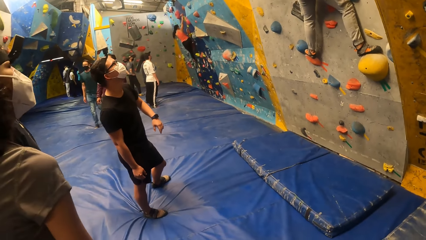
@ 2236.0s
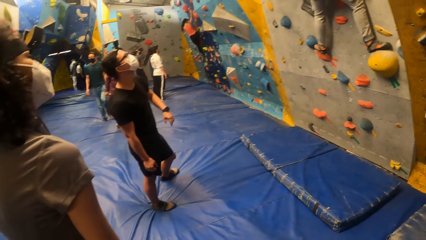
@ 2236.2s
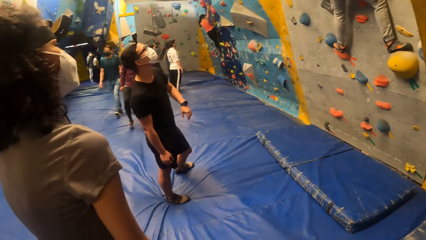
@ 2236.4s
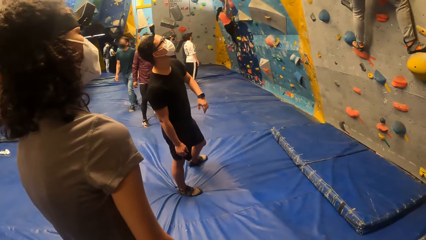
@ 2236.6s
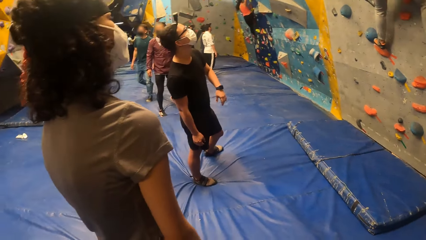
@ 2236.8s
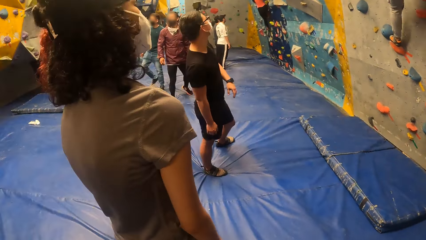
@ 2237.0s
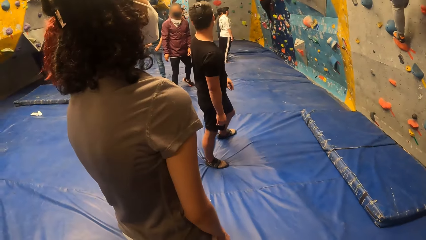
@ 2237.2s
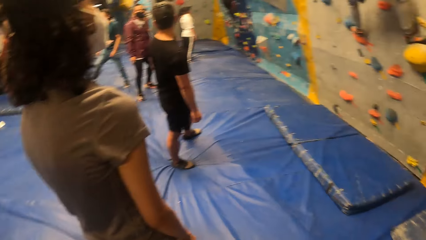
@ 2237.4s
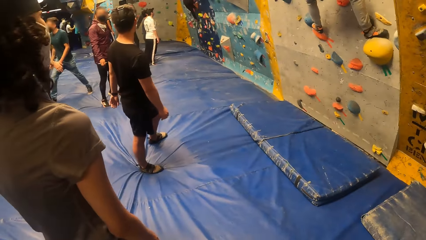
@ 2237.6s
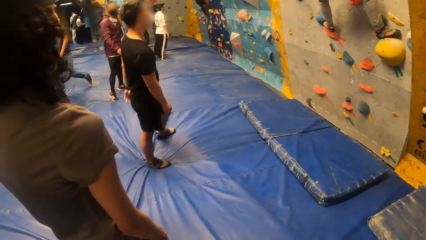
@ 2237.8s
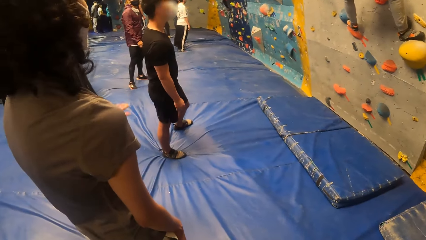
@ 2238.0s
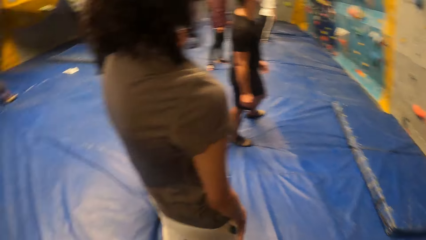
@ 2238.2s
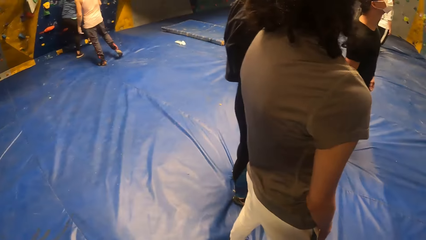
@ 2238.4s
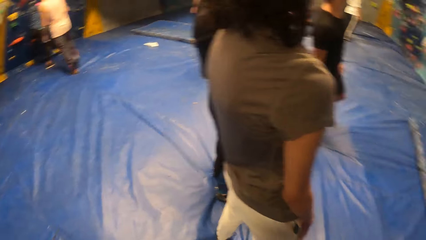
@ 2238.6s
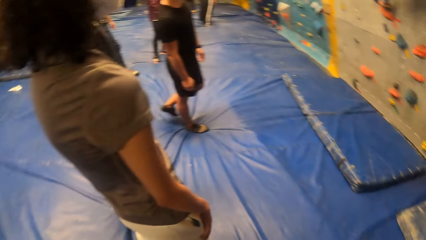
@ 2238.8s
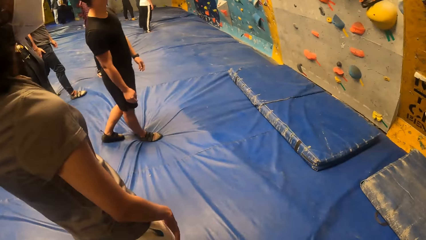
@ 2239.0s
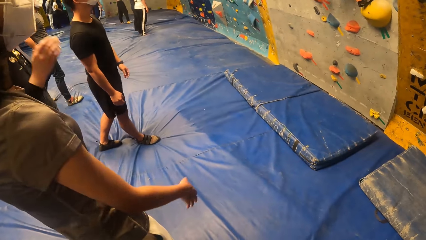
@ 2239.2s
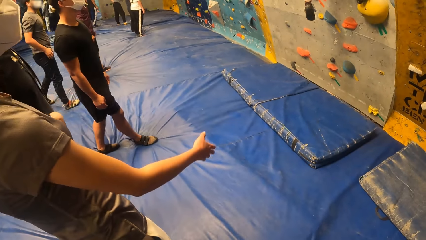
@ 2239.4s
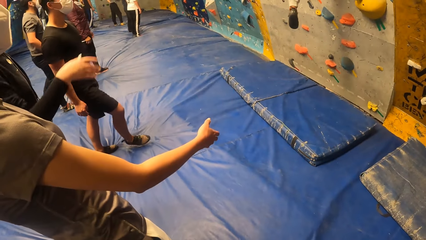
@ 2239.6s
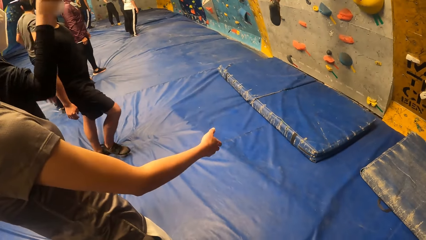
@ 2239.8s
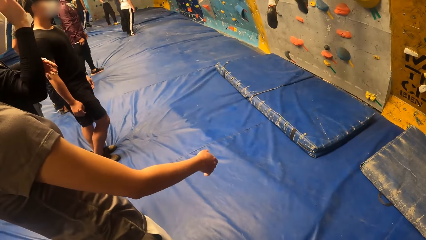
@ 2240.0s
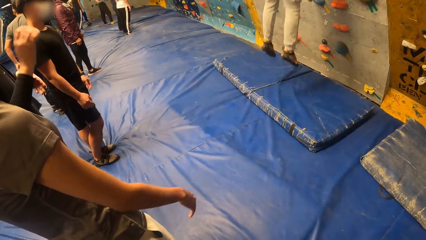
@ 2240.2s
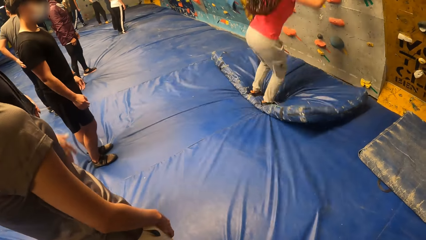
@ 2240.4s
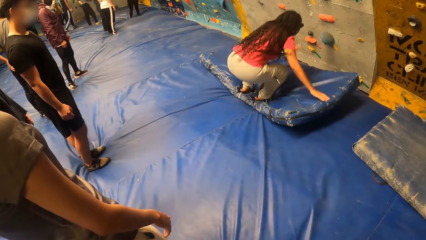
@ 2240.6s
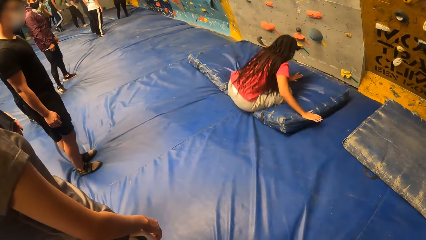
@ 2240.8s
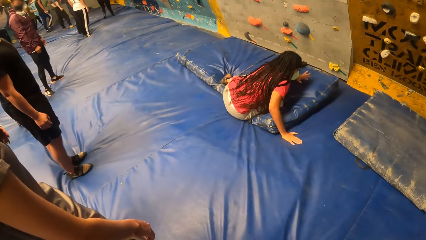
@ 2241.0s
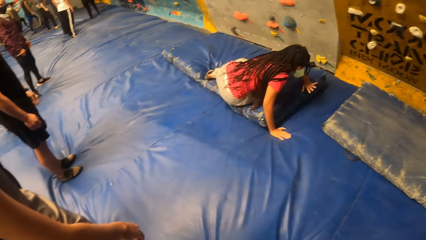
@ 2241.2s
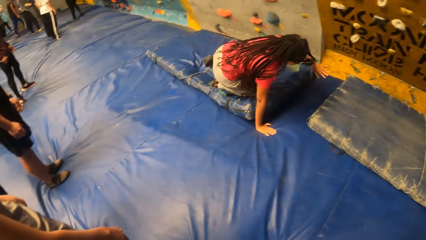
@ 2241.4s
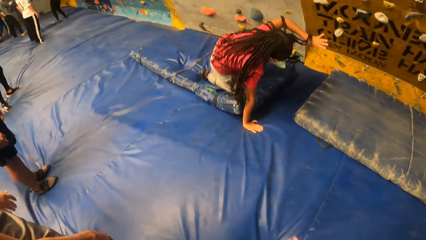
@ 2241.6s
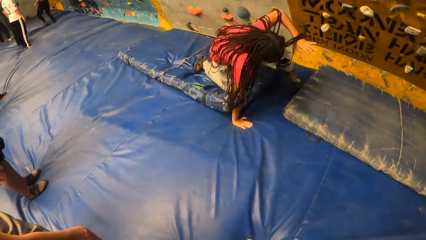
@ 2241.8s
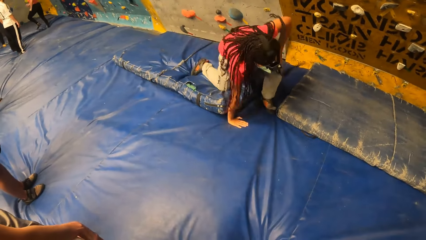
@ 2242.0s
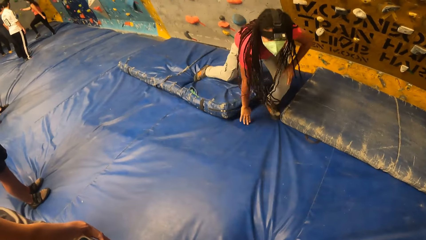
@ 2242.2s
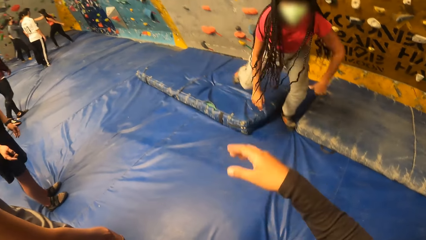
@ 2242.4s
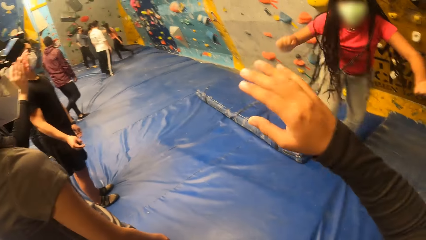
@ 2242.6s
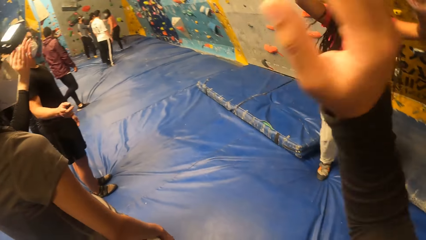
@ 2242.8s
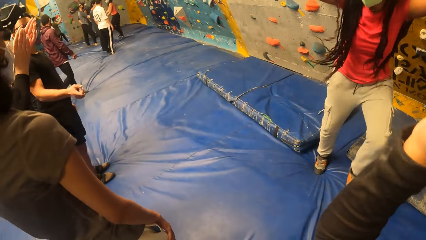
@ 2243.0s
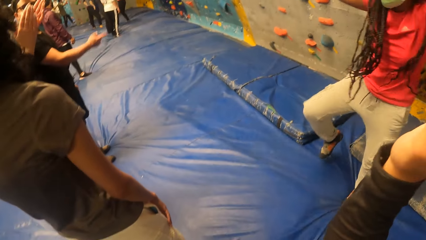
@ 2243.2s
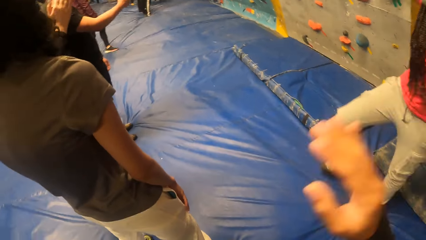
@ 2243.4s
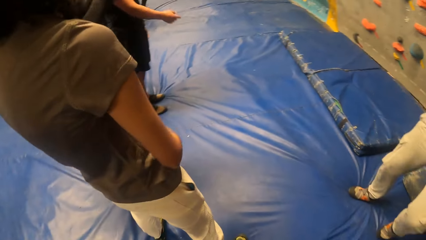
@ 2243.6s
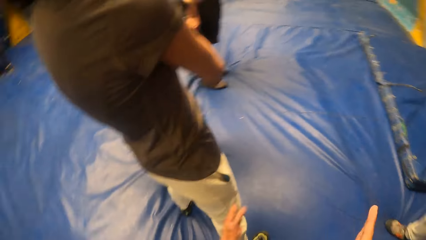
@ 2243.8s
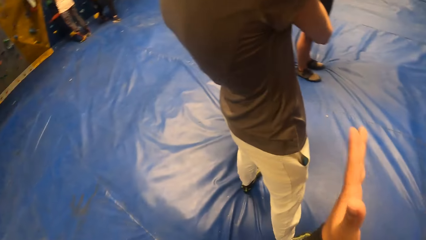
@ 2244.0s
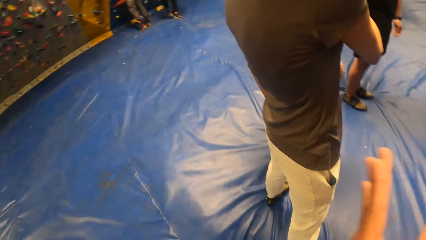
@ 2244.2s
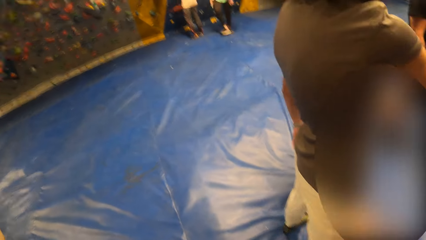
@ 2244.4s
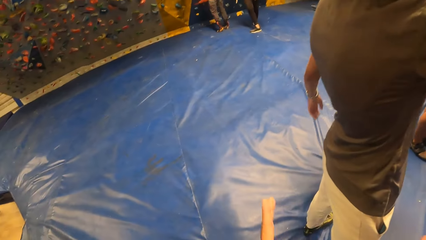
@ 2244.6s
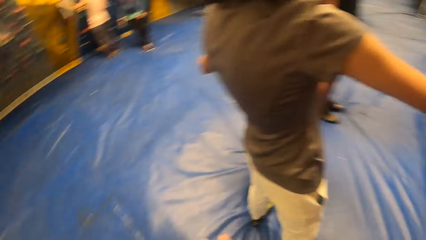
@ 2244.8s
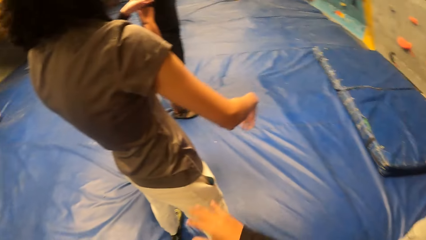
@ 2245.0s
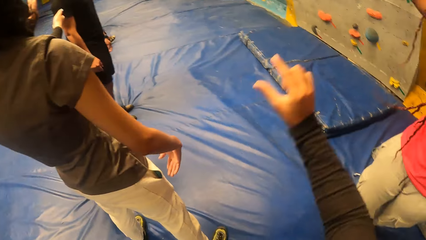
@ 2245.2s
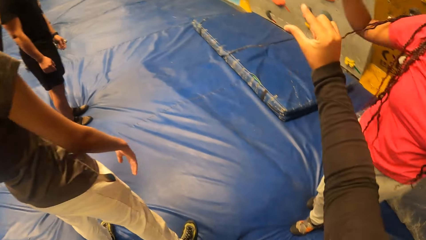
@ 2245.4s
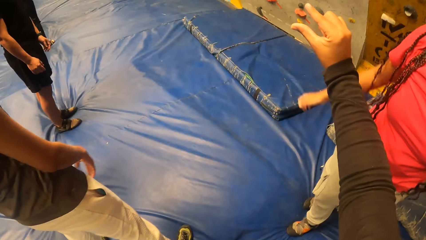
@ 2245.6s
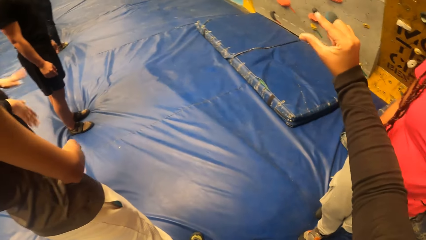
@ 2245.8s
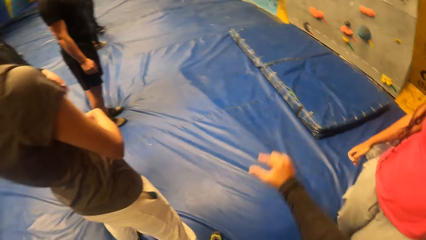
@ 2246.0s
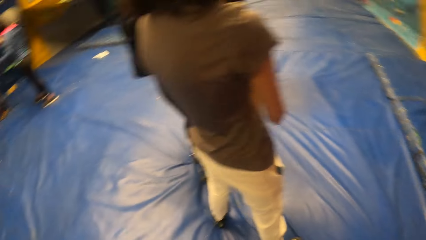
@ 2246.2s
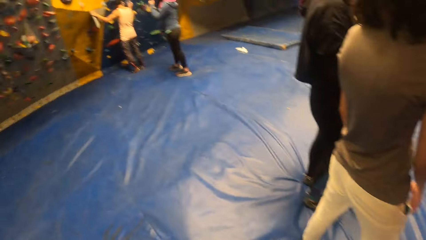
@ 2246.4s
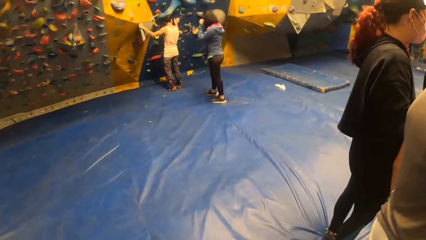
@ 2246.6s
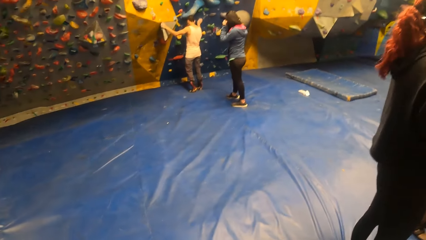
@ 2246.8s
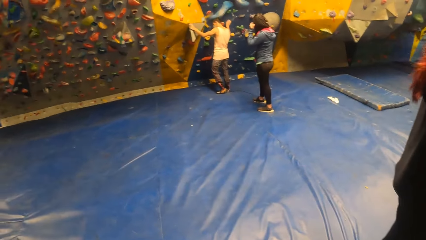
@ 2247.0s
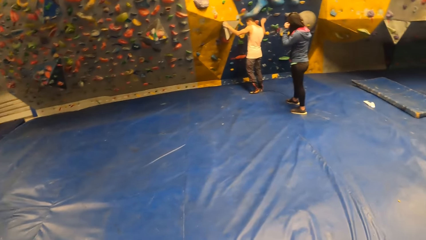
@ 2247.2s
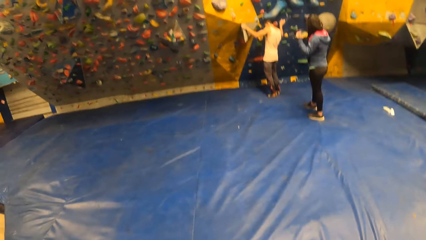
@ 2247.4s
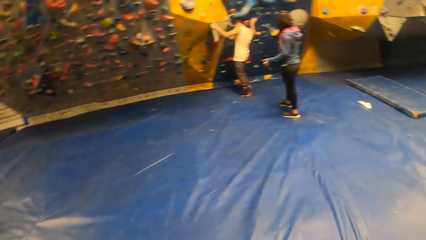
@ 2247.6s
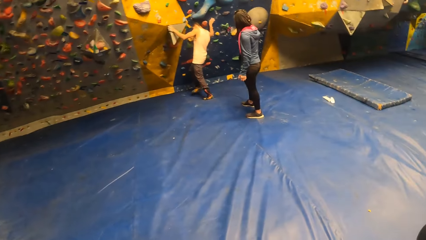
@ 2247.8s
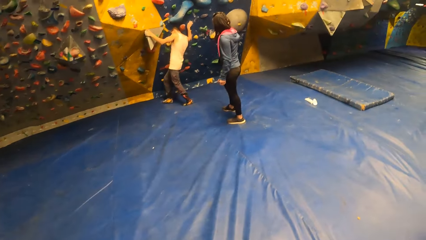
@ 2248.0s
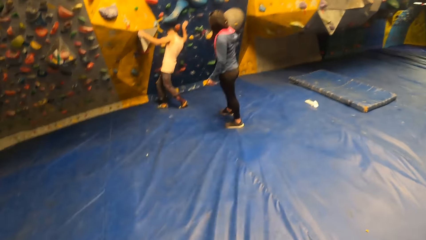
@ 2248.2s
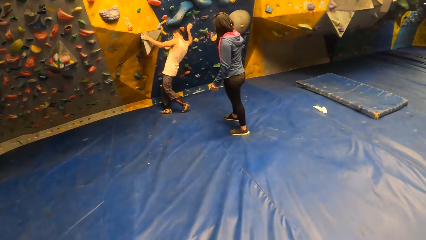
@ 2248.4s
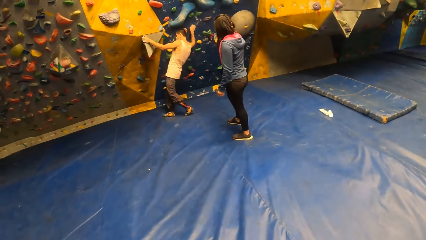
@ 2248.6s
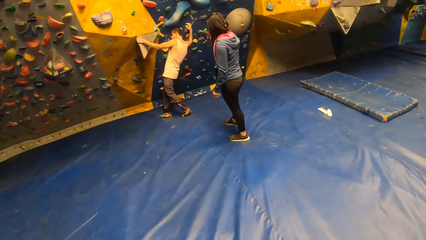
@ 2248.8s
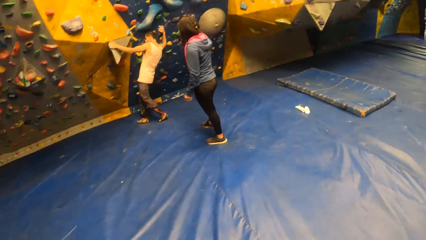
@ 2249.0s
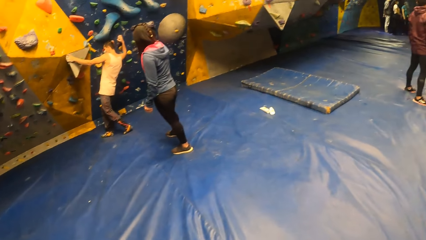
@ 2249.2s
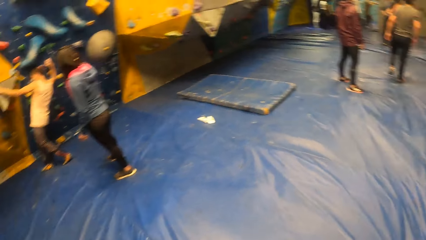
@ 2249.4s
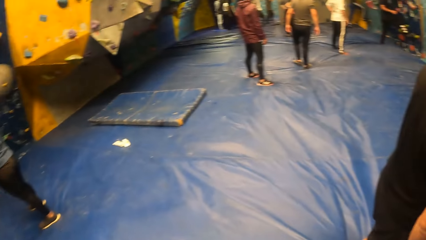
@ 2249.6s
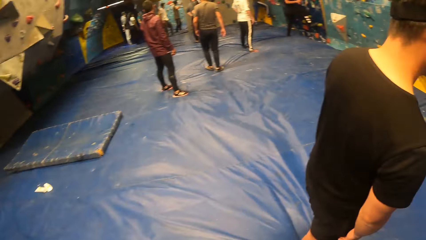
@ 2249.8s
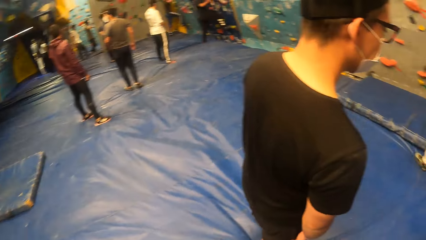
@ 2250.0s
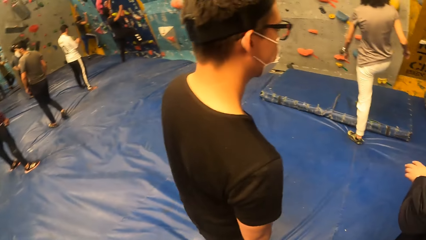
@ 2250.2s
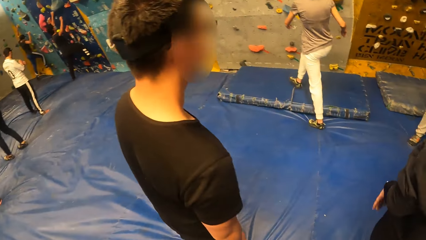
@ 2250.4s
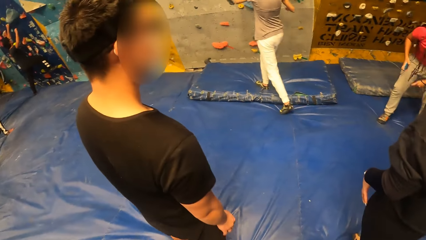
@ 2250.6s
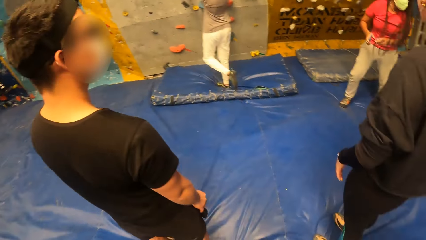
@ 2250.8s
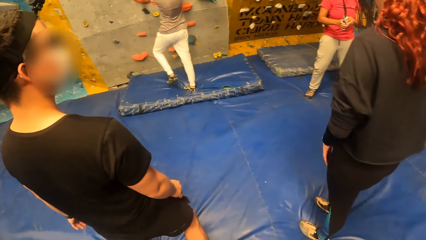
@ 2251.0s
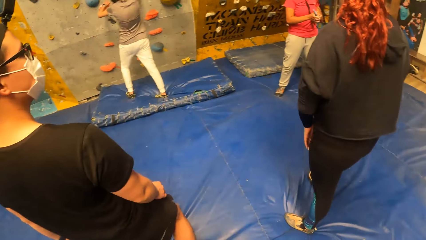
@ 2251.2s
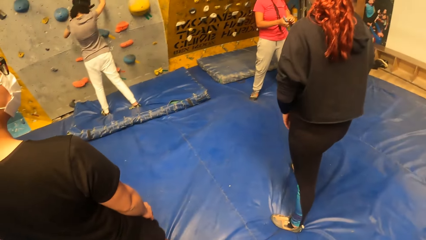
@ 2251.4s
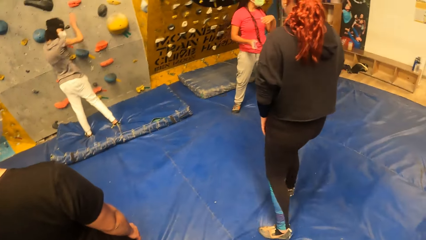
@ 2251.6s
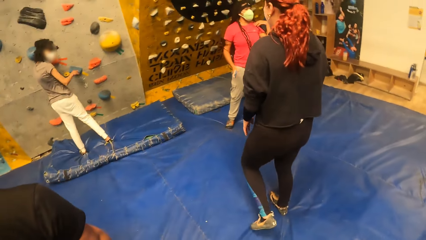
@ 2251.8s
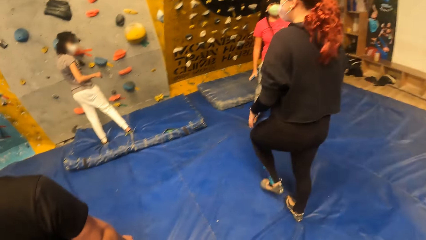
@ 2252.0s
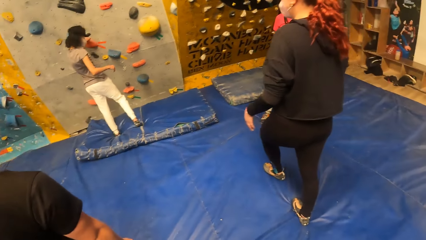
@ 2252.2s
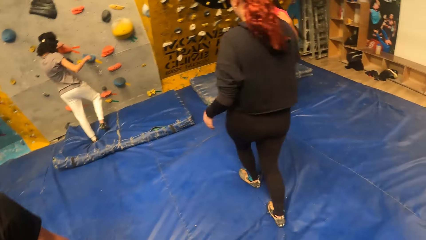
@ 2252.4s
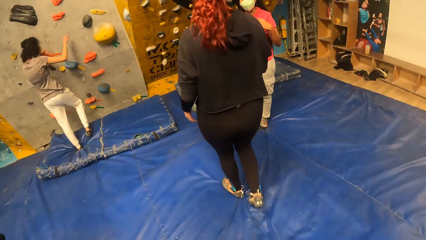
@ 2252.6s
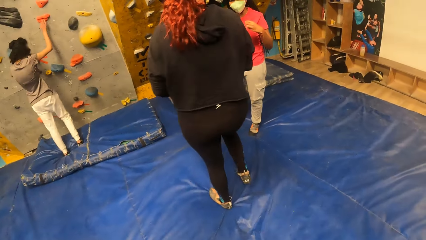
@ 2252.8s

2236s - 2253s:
The woman comes down from the bouldering wall. The camera wearer claps his hands. He walks around.
